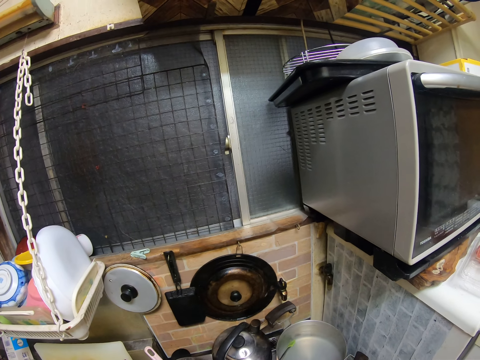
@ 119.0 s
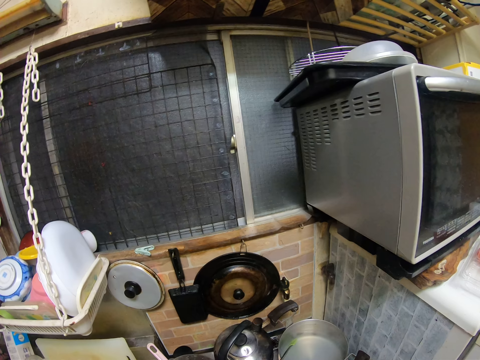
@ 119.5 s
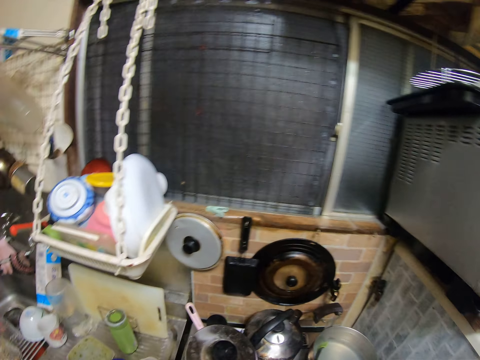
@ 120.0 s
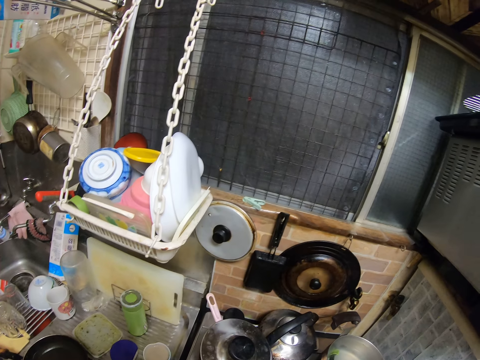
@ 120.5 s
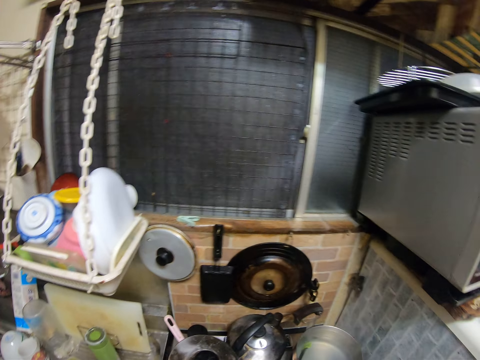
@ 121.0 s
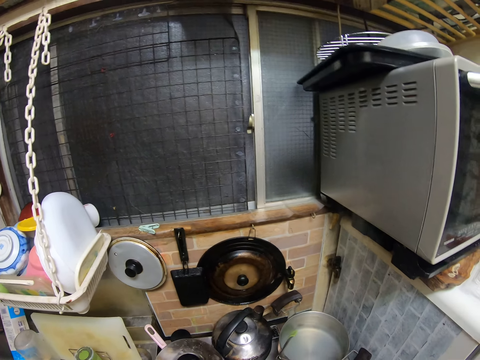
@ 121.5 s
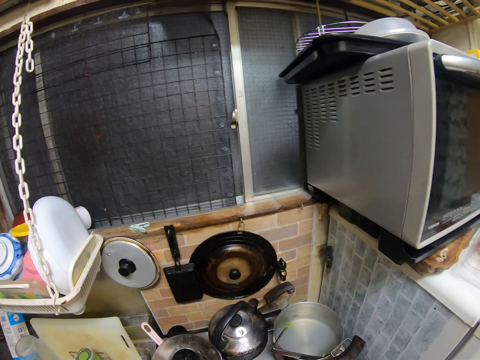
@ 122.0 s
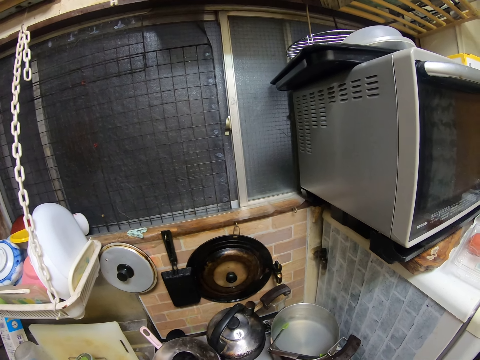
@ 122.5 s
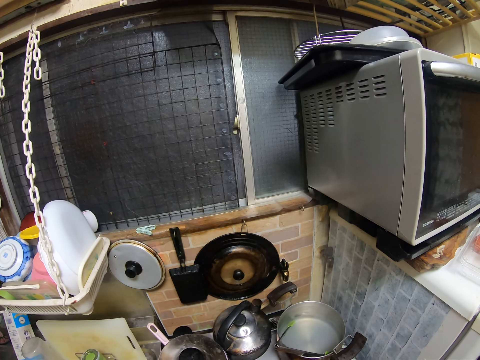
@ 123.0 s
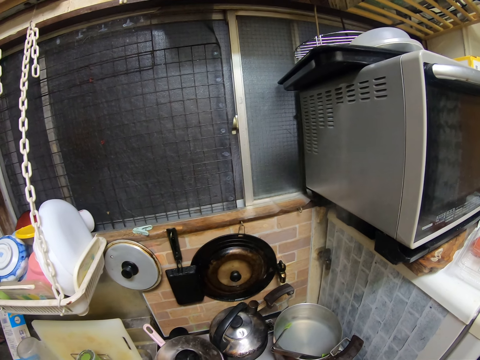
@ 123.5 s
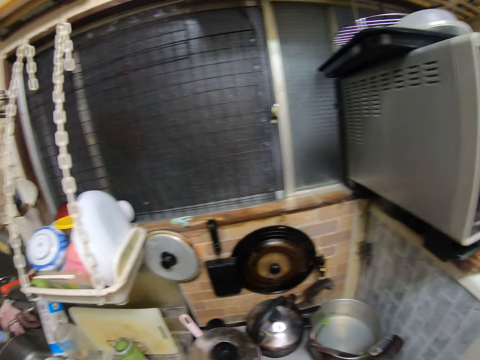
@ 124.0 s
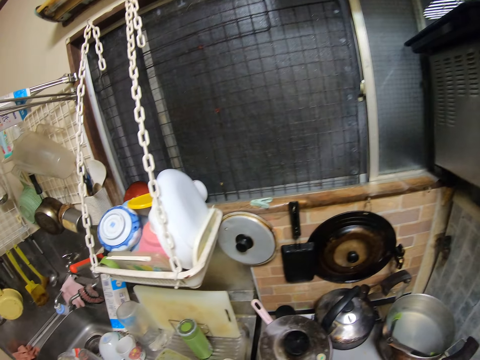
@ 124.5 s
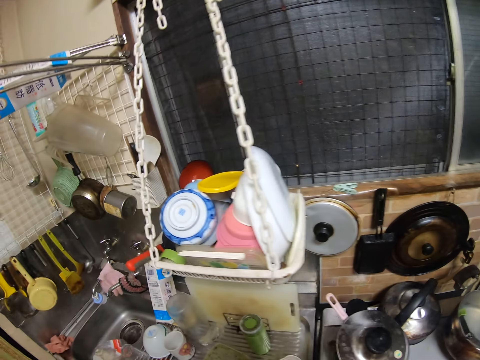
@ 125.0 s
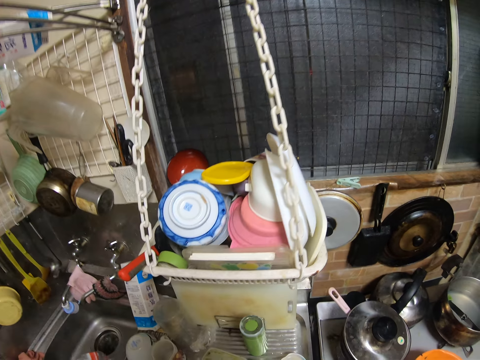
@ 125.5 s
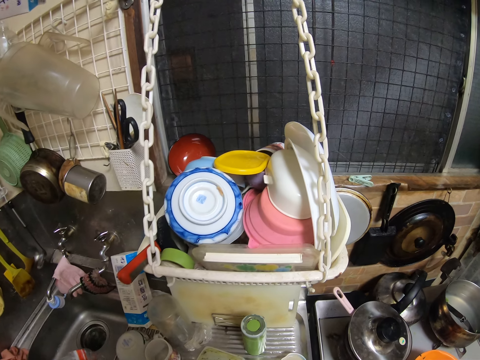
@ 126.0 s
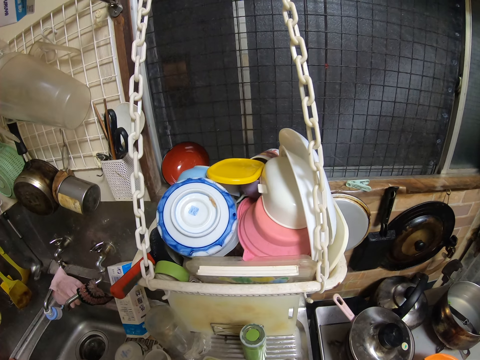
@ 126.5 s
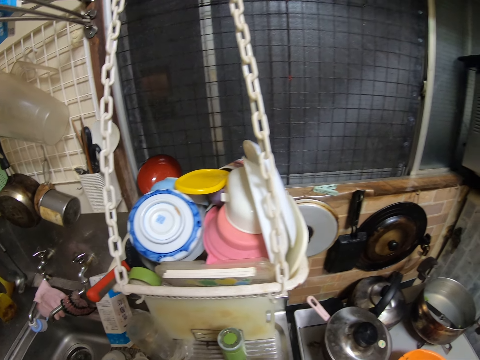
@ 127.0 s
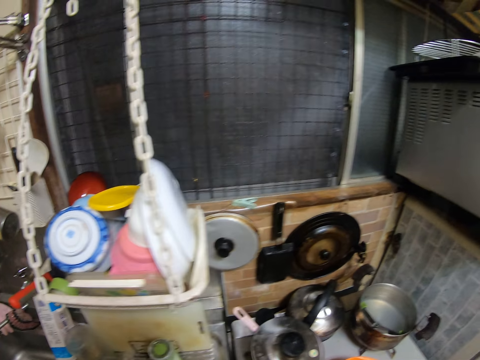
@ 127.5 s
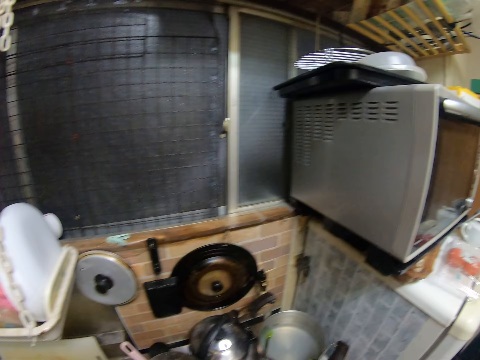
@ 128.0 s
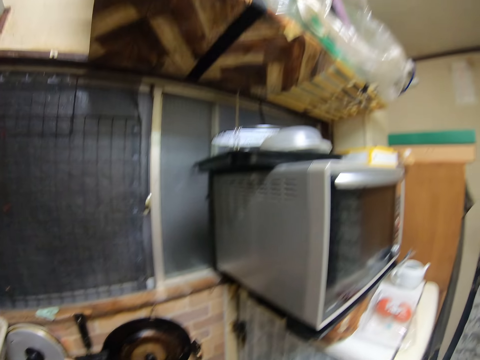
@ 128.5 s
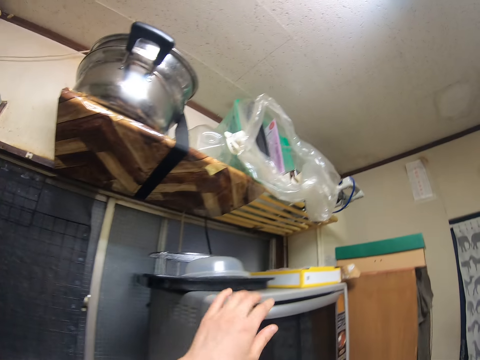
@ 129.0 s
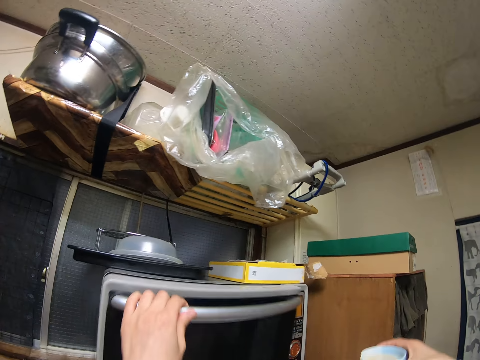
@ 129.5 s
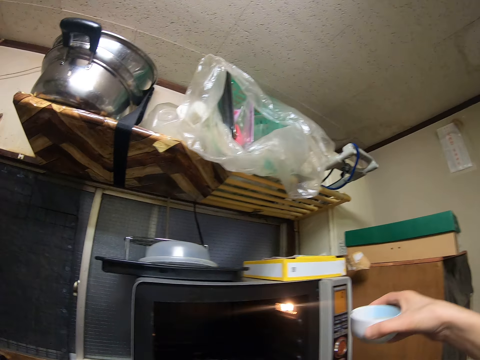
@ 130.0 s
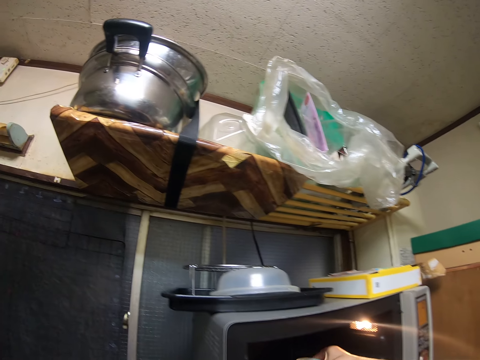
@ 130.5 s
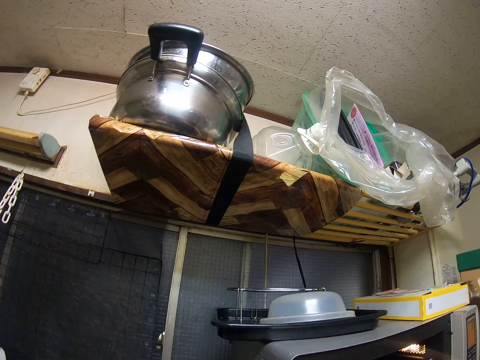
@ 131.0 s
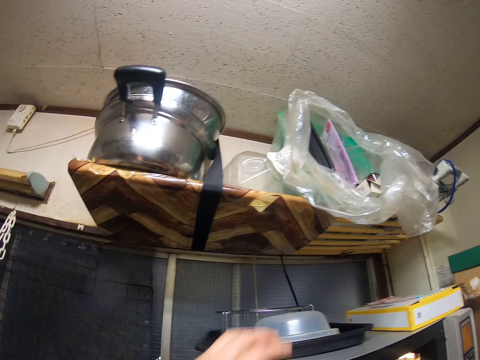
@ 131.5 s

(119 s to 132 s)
The camera wearer opens a microwave. They hold a small bowl. They put the small bowl in the microwave.

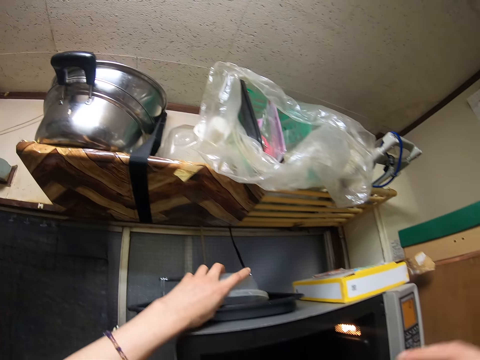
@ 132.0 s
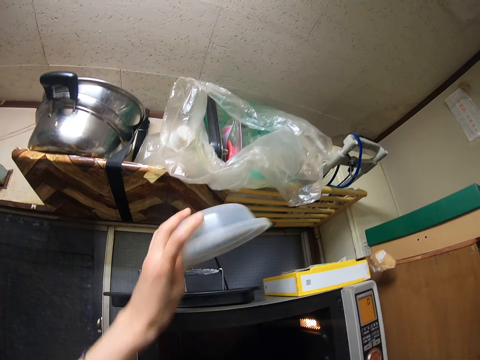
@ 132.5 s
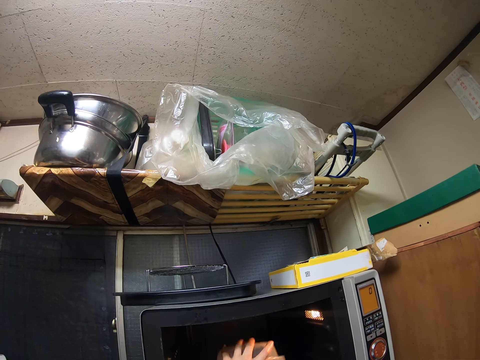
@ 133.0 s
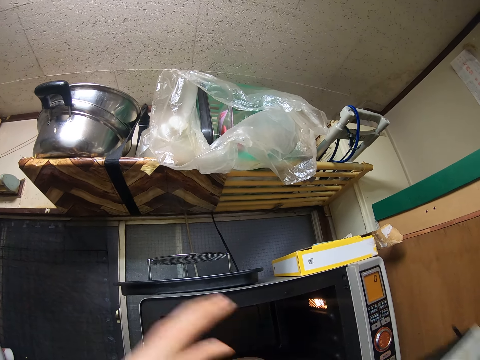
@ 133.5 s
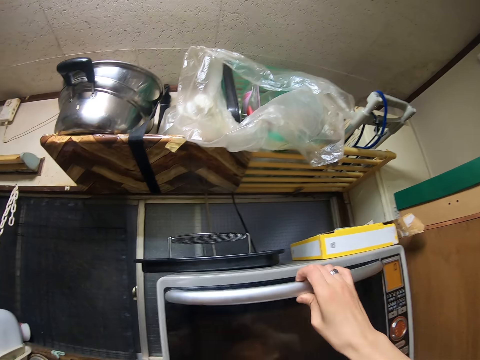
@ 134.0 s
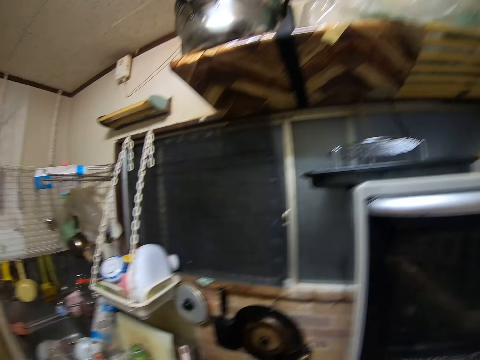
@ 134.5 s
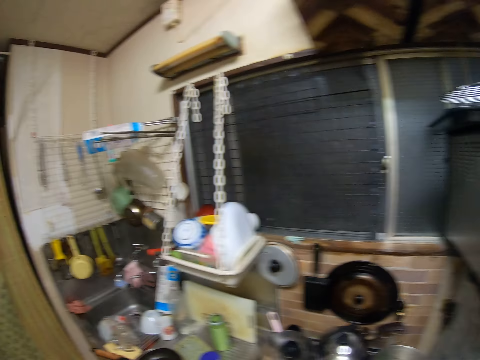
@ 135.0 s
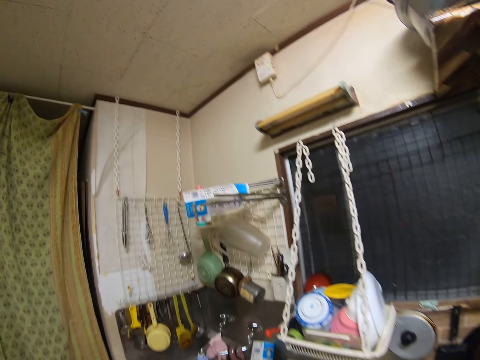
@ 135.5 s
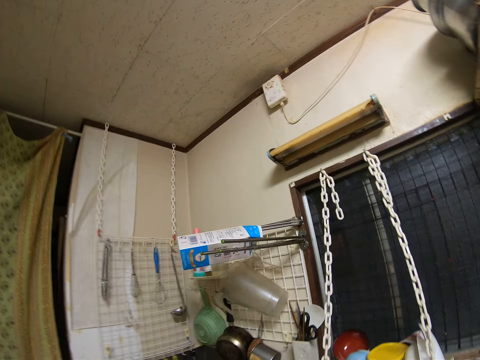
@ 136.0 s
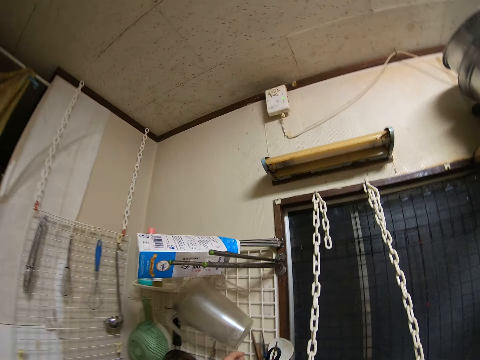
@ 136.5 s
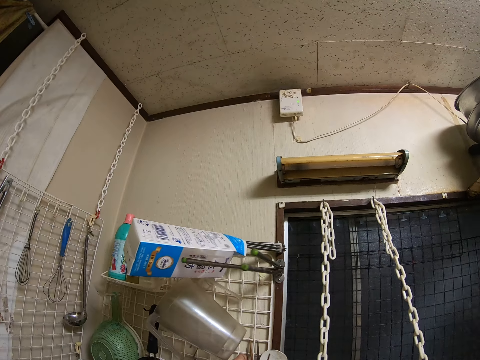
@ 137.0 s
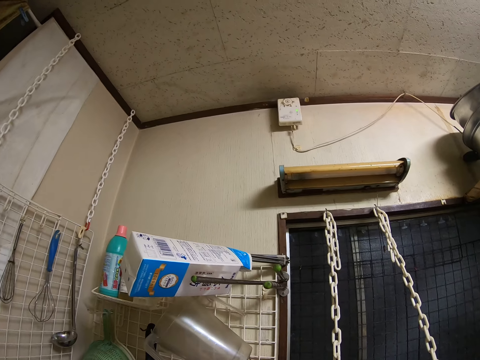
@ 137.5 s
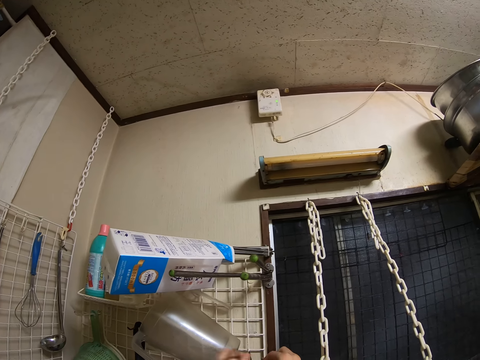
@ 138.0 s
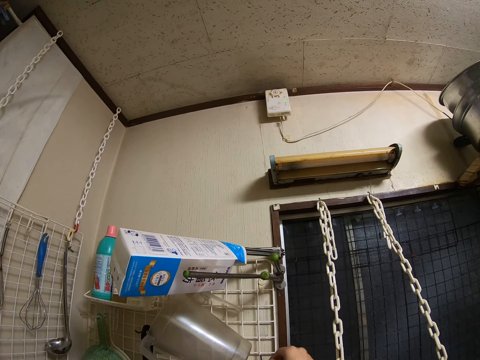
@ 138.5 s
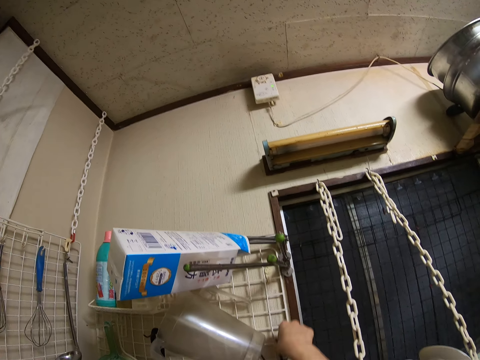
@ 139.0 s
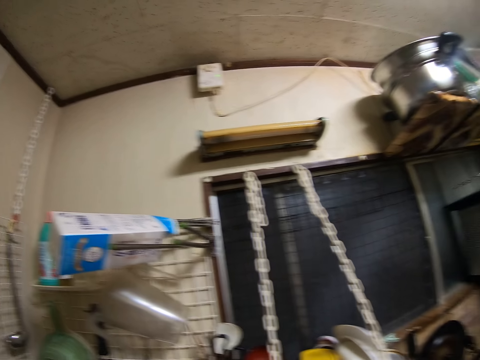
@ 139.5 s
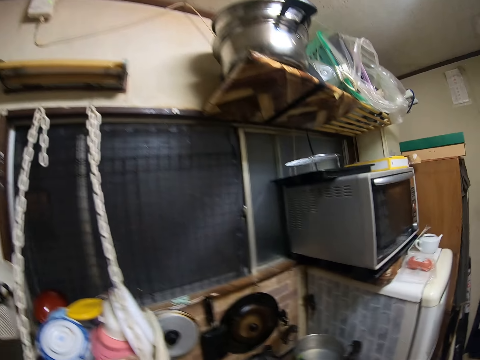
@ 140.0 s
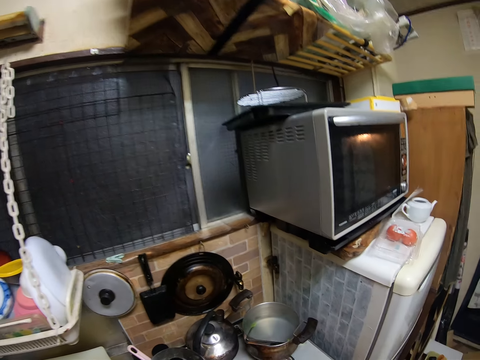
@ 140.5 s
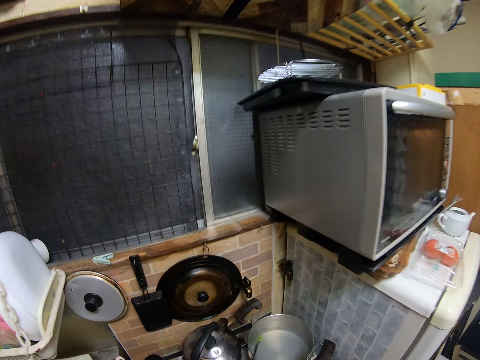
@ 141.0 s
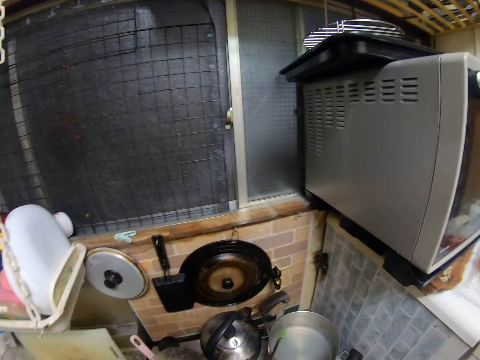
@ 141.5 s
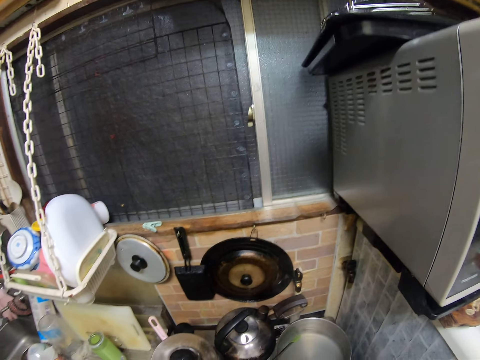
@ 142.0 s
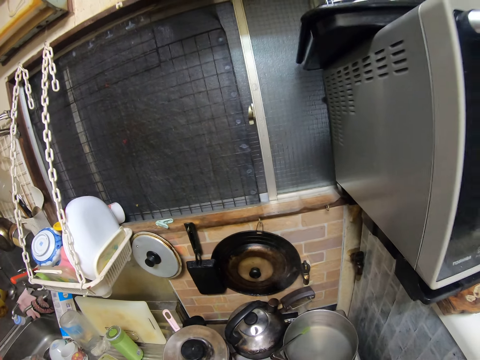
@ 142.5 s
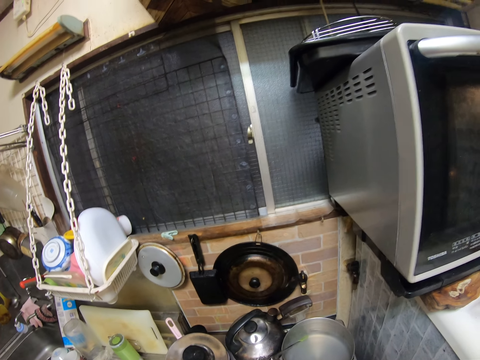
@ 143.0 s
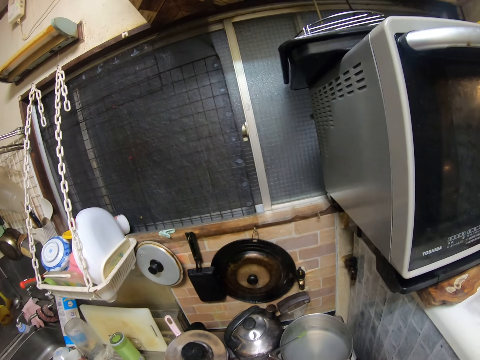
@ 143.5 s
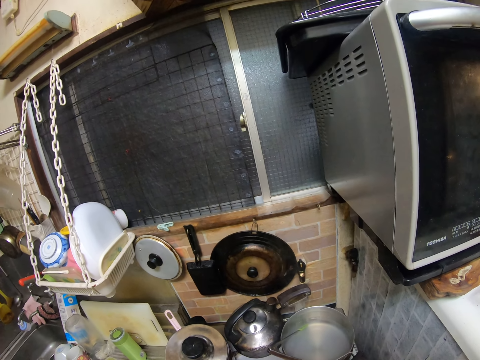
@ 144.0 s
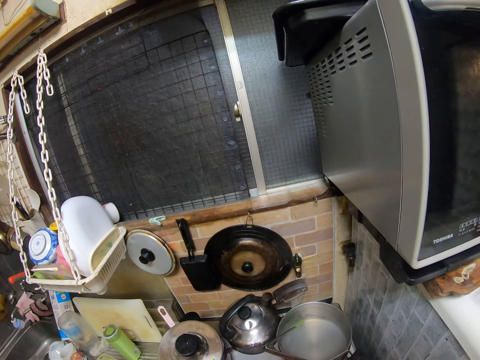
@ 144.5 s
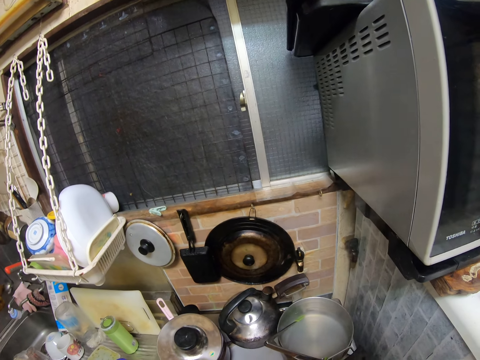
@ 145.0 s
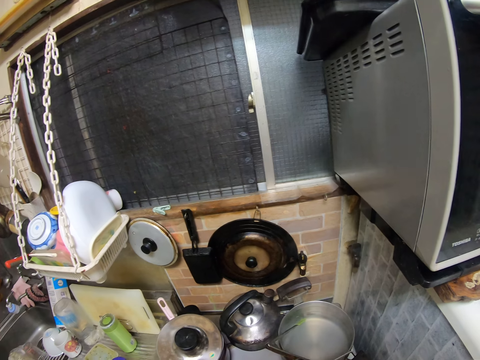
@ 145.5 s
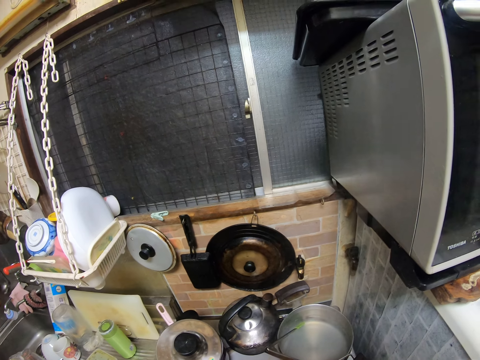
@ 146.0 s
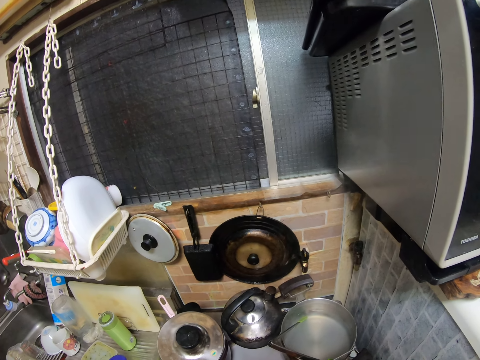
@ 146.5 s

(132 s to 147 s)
The camera wearer picks up a plate on the microwave. They put the plate in the microwave. They cover a small bowl in the microwave. They close the microwave. They put on the microwave. They move a camera. They pick up a spoon or chopsticks on a rack. They stir spaghetti.
